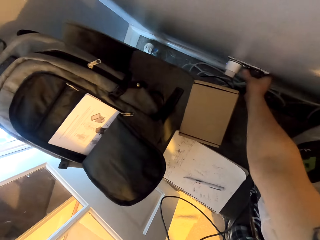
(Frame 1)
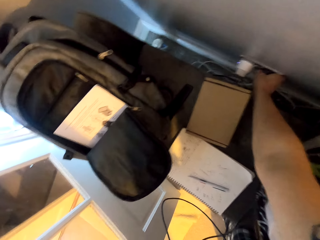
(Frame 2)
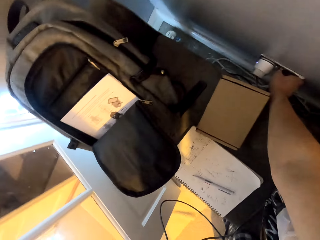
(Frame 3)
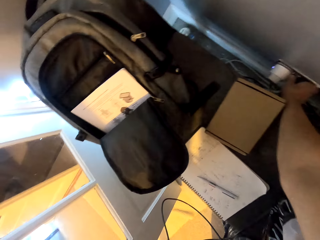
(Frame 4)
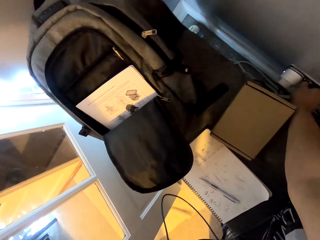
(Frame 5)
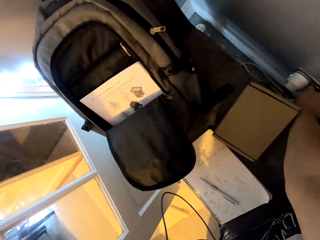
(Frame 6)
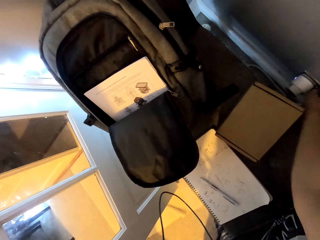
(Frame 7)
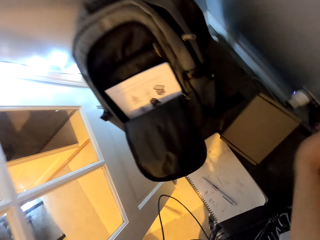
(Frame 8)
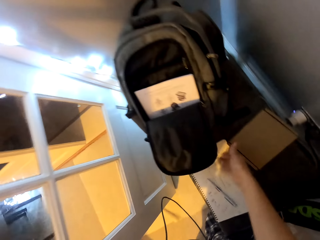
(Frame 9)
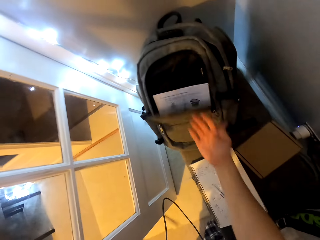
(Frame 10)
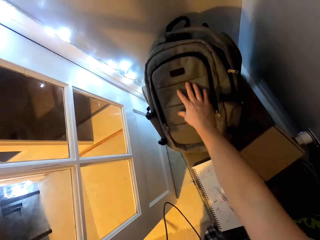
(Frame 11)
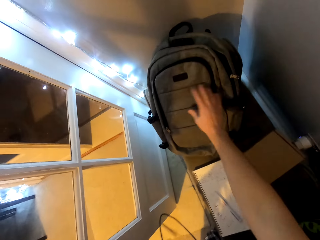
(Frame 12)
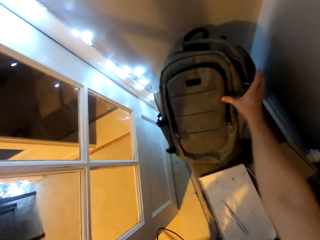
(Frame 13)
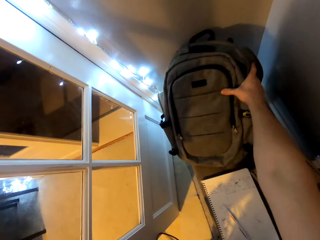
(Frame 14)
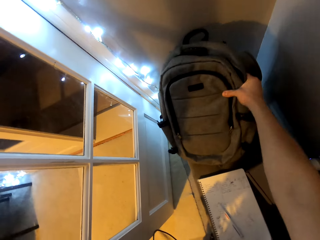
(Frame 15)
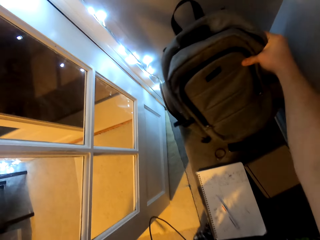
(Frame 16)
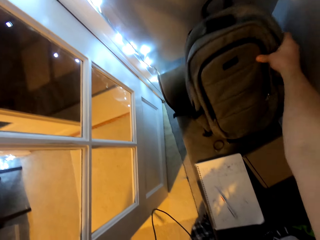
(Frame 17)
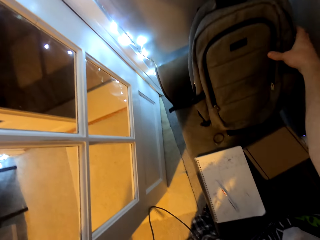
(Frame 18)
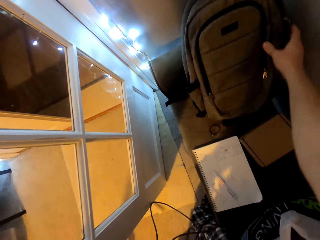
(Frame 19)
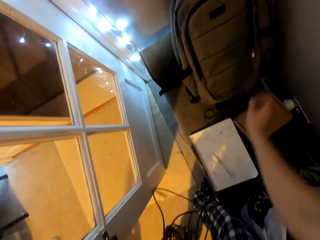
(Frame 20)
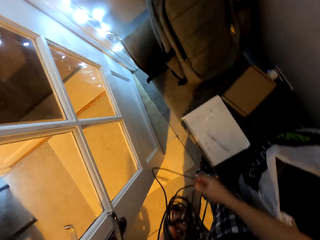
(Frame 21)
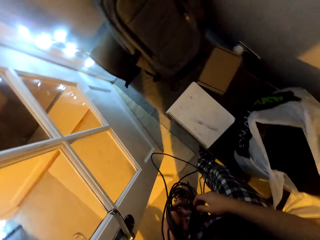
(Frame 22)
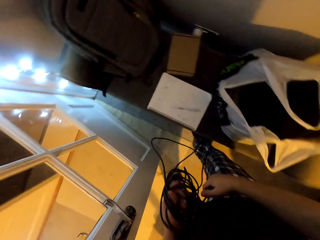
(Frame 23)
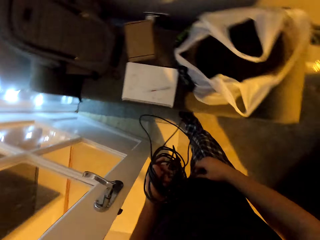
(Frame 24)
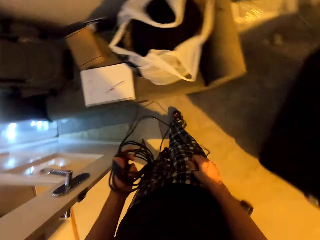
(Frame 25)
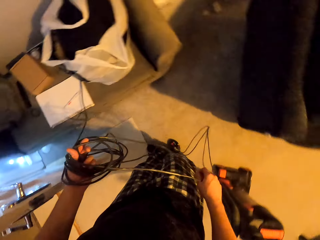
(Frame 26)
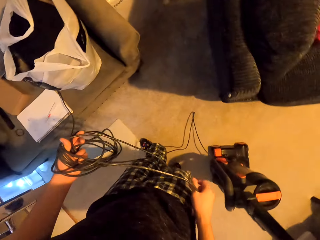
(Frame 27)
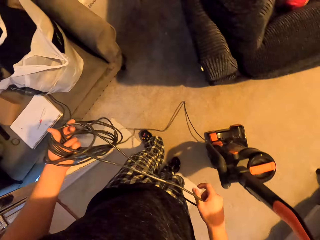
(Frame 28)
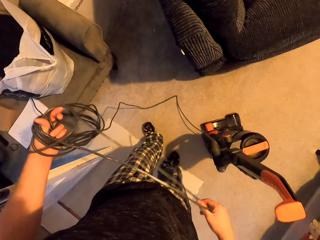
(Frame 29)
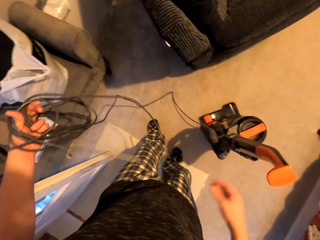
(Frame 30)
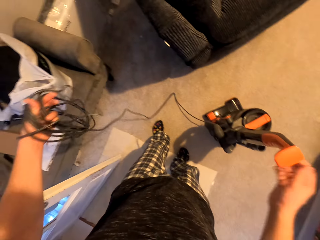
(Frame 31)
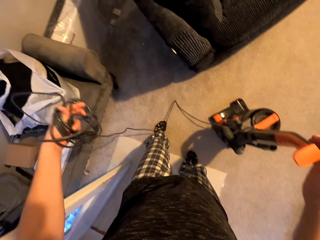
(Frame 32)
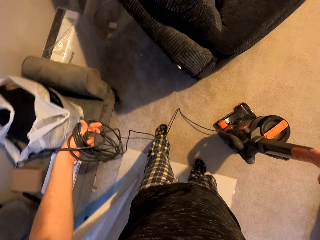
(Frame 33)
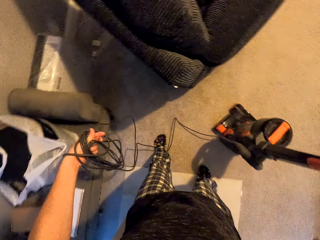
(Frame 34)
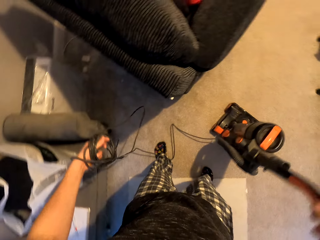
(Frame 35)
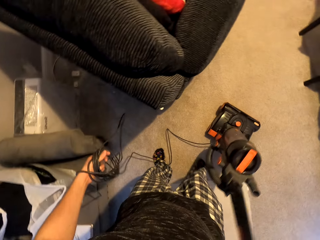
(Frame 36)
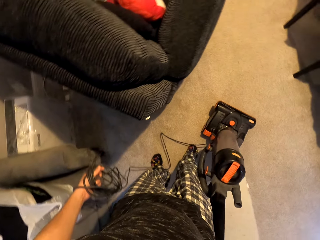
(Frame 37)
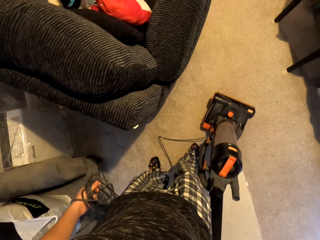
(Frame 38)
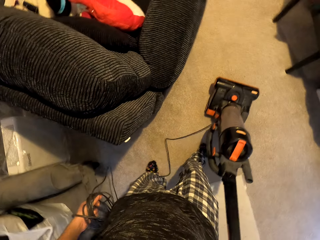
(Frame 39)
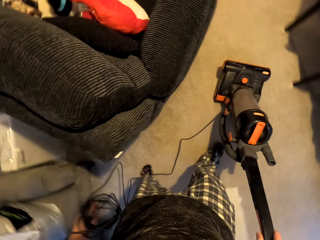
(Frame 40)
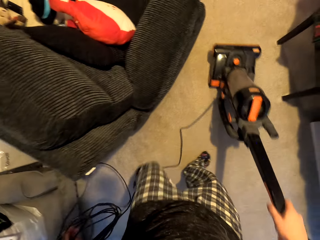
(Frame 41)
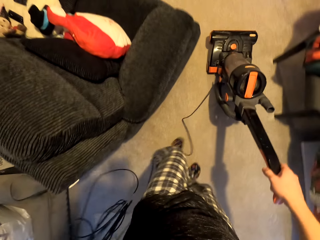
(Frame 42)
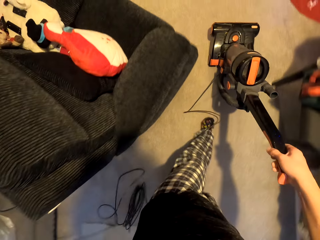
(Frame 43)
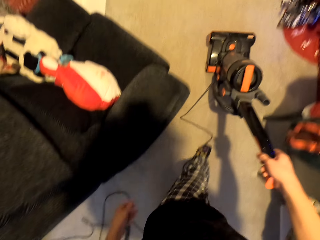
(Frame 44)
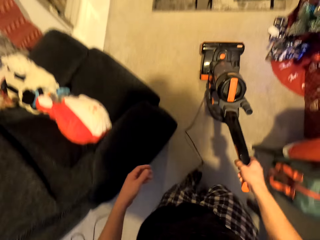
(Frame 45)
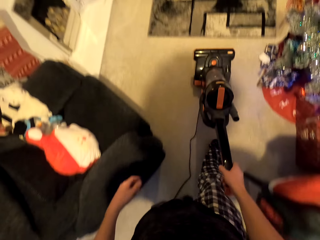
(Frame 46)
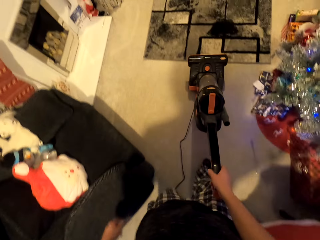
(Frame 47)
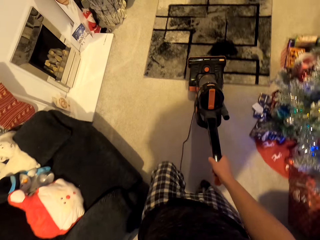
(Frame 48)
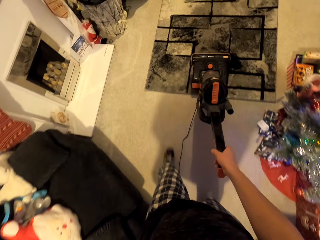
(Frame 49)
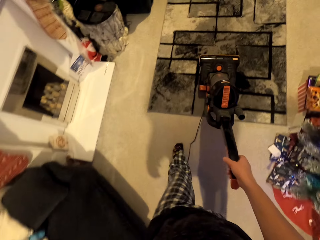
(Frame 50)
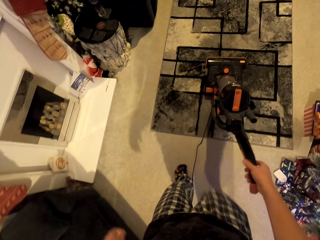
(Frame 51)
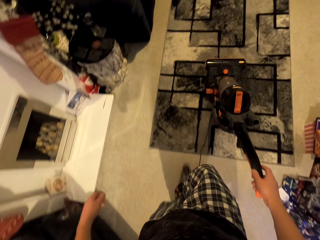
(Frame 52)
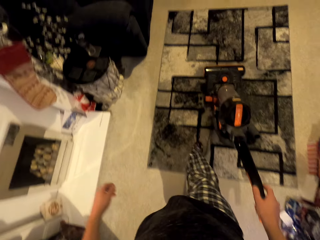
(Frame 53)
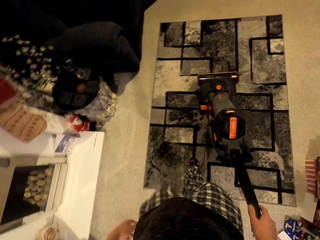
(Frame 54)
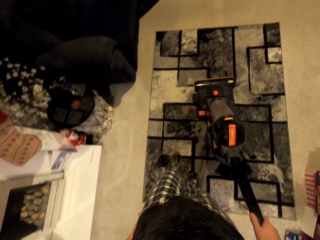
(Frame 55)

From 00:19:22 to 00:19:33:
The camera wearer turns on the socket. They close the bag. They move the bag slightly. They hold the vacuum cleaner. They pull the vacuum cleaner on the carpet. They vacuum the carpet on the floor.

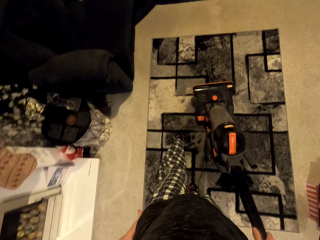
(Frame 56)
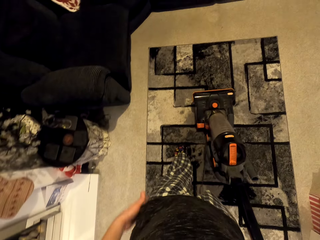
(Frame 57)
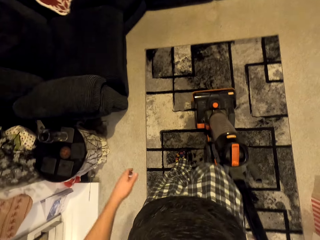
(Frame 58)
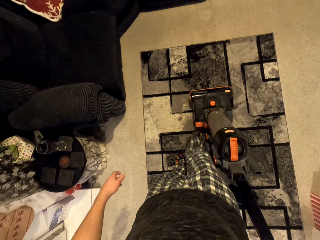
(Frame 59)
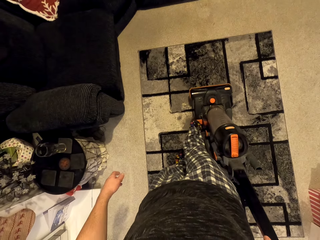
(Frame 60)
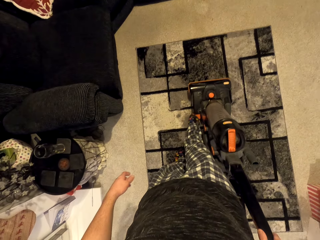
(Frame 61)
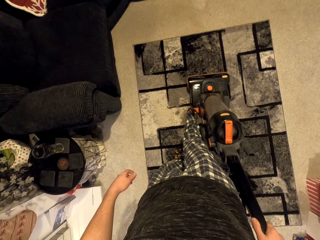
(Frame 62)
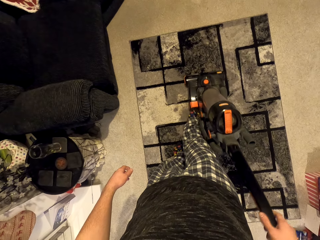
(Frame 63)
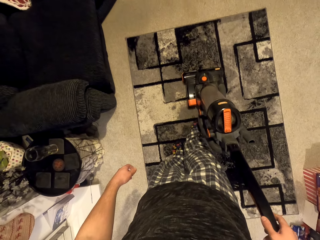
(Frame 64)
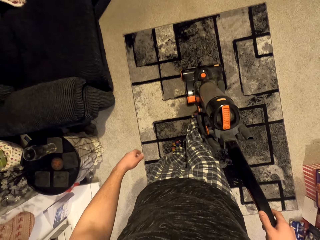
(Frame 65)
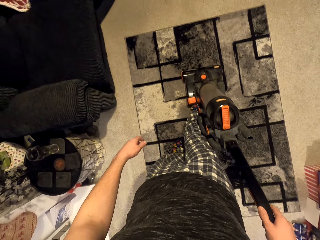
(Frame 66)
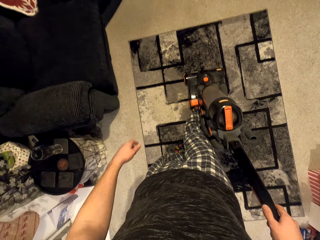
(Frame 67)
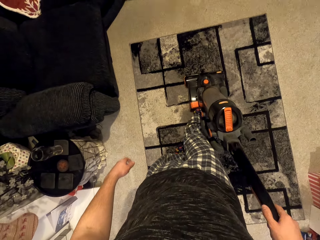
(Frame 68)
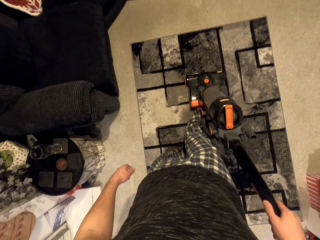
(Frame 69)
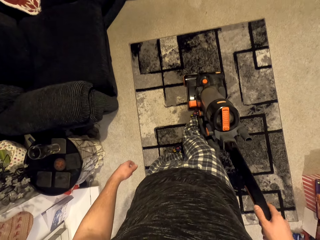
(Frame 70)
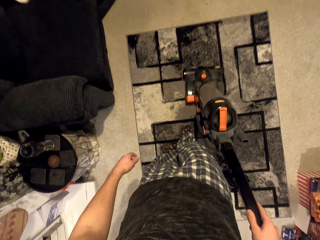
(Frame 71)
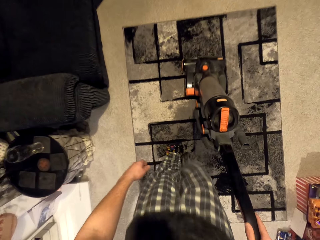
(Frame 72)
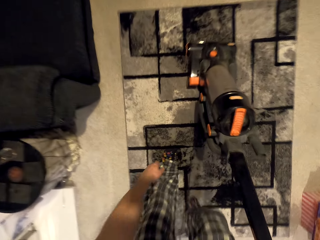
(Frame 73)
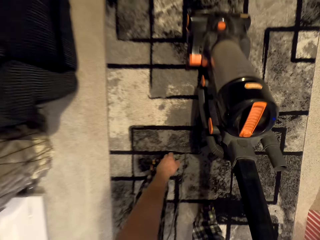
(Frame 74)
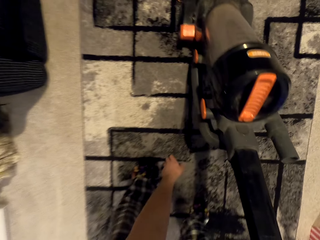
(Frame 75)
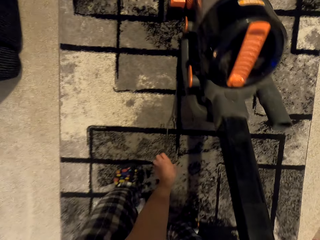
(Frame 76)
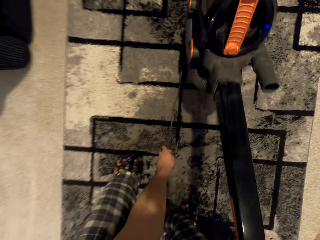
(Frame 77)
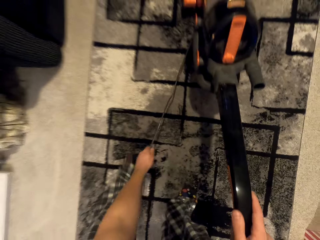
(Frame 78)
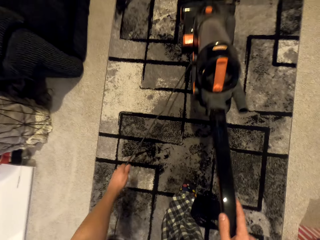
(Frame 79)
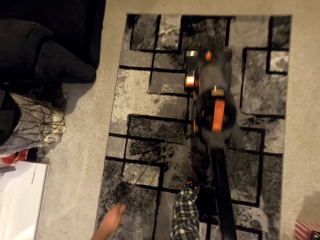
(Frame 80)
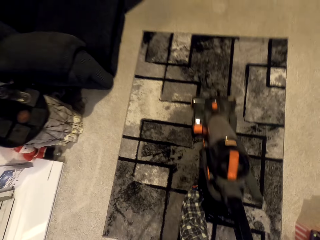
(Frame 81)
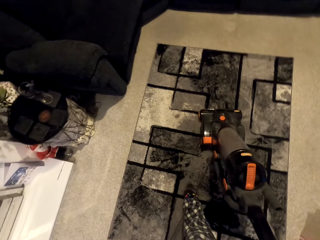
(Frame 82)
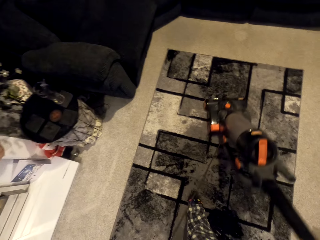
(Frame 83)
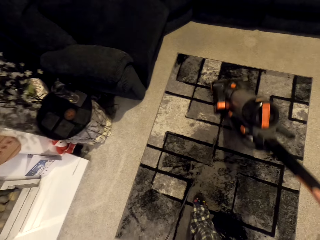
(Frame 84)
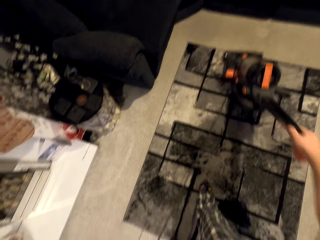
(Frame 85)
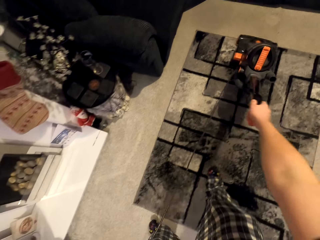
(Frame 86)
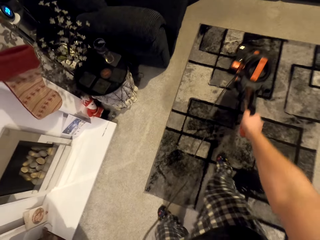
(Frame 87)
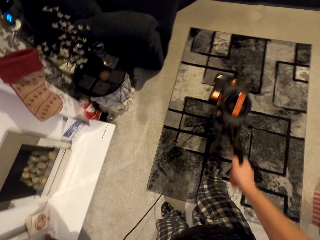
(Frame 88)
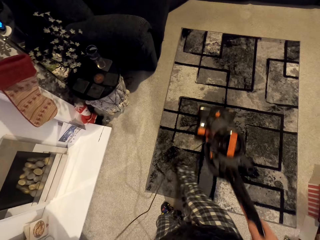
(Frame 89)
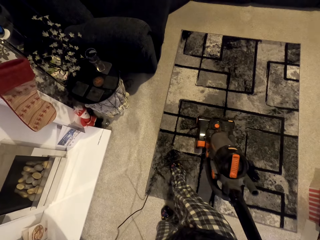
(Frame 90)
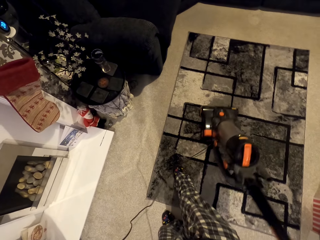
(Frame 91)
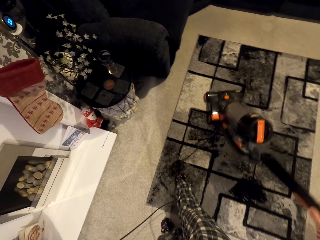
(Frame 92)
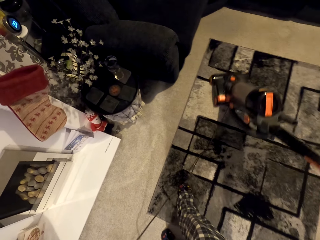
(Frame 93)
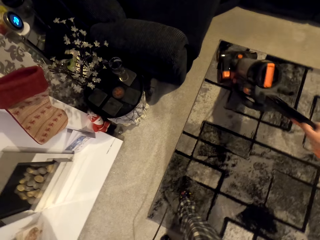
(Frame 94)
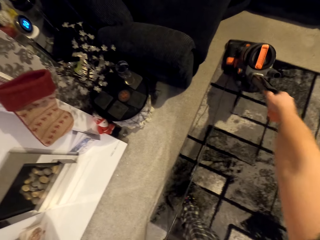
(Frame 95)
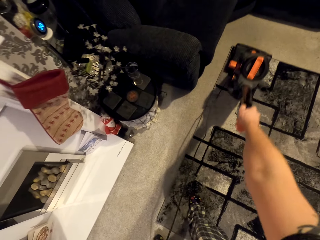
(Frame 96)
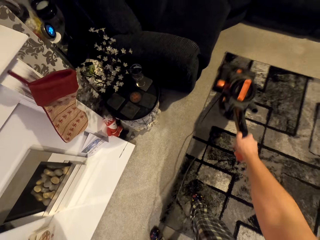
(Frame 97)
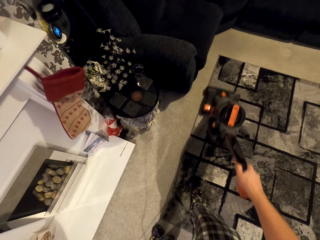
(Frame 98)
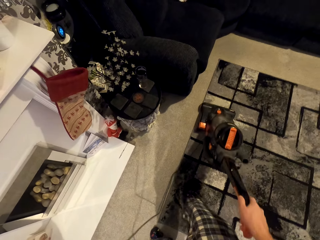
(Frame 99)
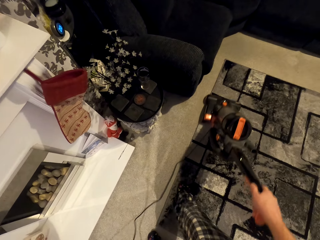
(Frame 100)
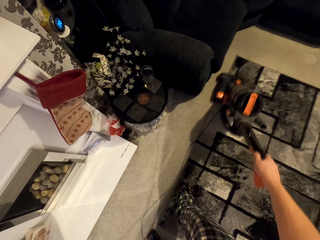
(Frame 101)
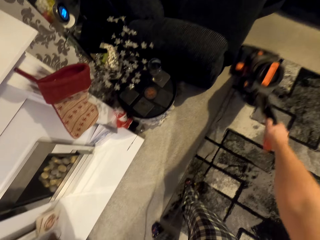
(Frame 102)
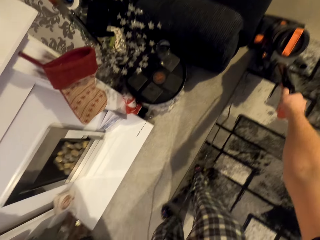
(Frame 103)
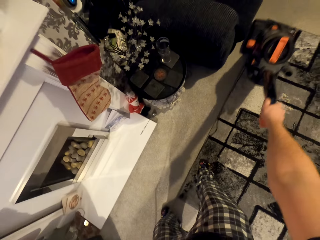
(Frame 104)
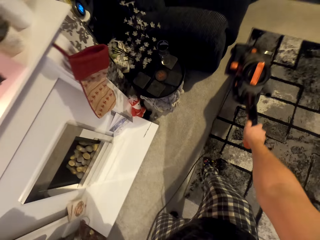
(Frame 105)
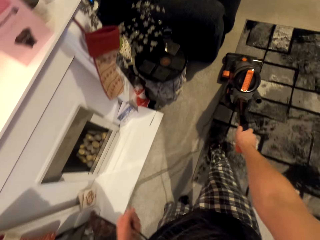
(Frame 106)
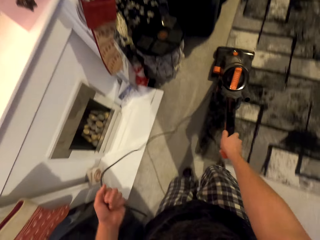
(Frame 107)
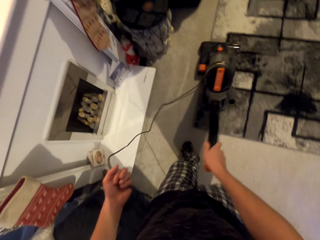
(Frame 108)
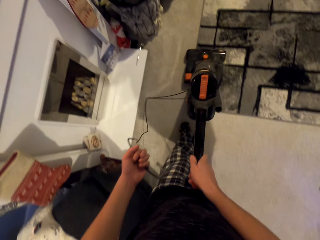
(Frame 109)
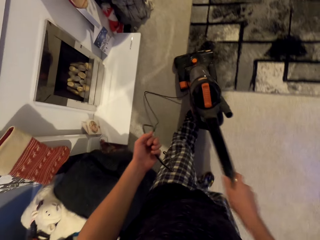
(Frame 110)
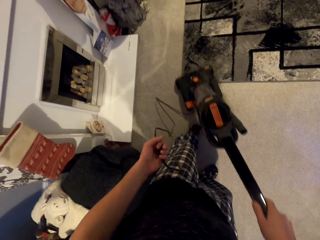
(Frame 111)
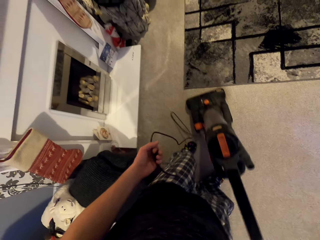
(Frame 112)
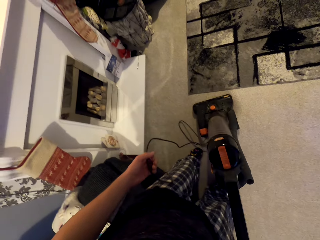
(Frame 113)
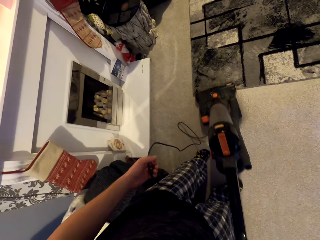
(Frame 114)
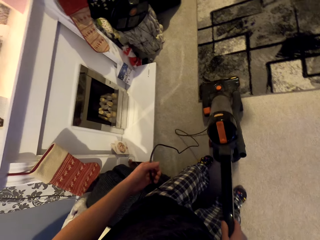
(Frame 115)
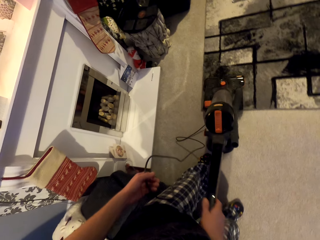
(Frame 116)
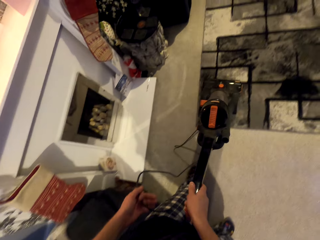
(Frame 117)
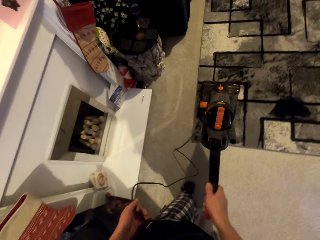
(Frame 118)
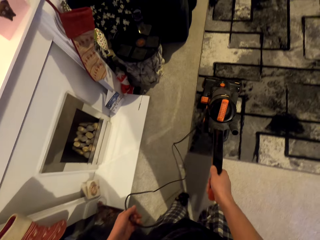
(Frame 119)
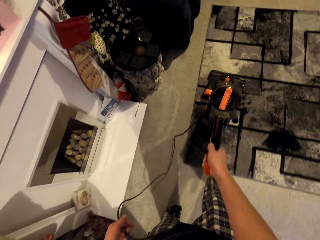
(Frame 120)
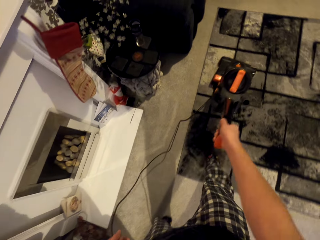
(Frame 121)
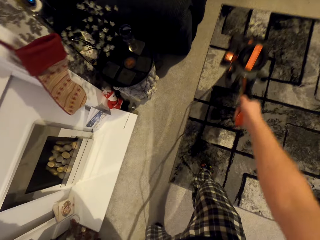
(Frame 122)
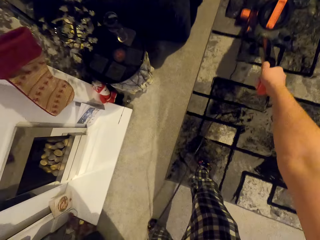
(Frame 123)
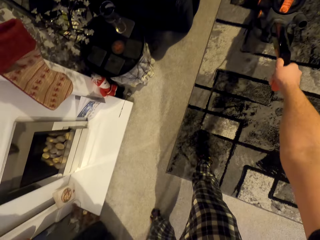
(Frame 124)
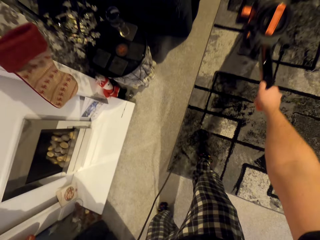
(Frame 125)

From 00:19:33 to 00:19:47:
The camera wearer steps on the vacuum cleaner. They move the vacuum cleaner upwards. They hold the wire. They pull the vacuum cleaner downwards. They move the vacuum cleaner upwards. They pull the vacuum cleaner downwards. They move the vacuum cleaner upwards. They pull the vacuum cleaner downwards. They move the vacuum cleaner upwards. They pull the vacuum cleaner downwards. They move the vacuum cleaner upwards.
